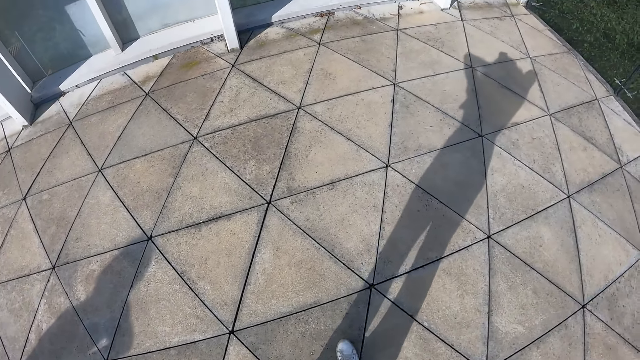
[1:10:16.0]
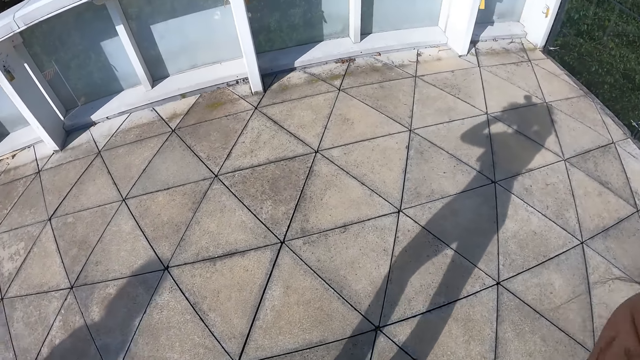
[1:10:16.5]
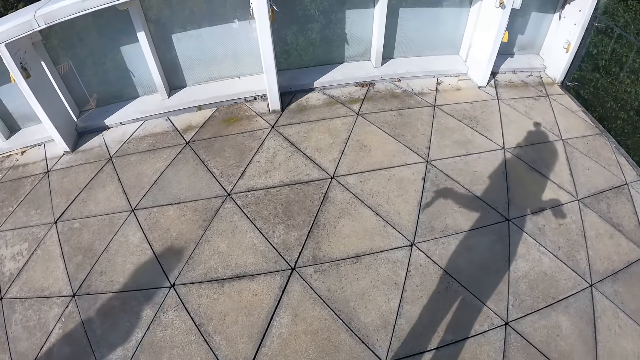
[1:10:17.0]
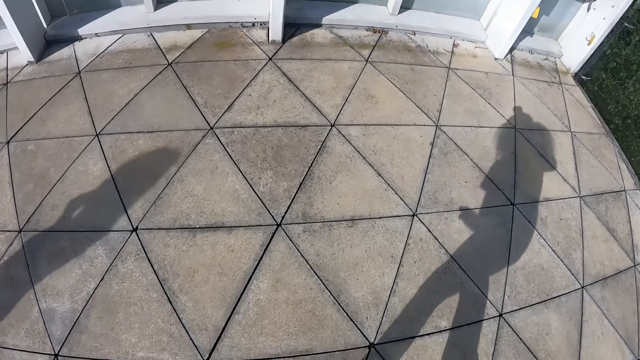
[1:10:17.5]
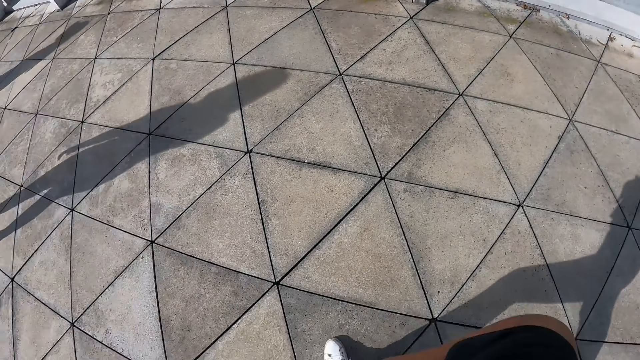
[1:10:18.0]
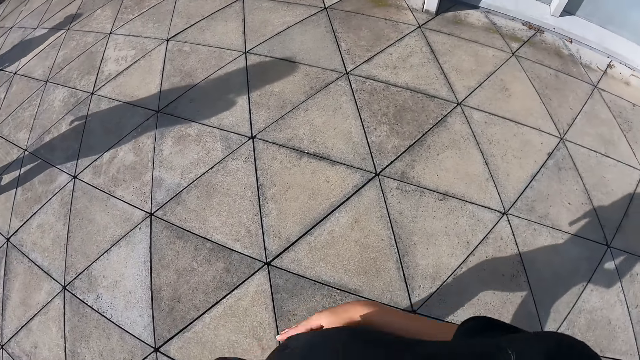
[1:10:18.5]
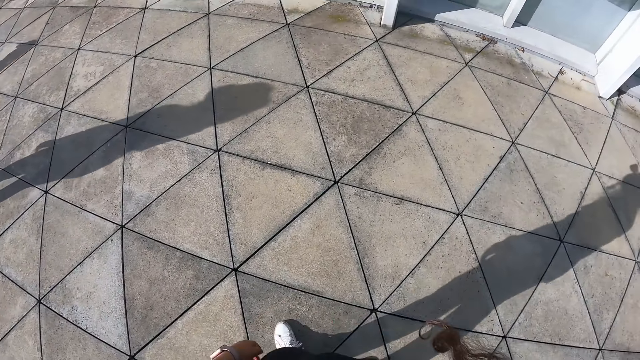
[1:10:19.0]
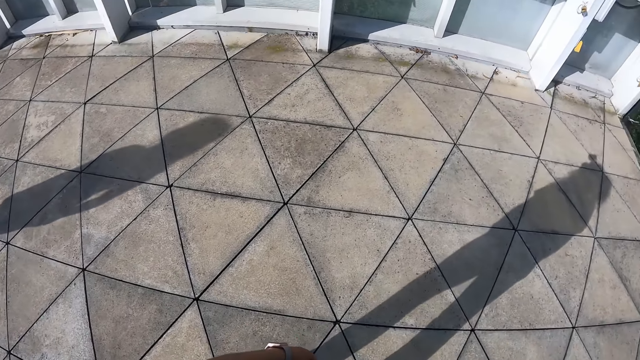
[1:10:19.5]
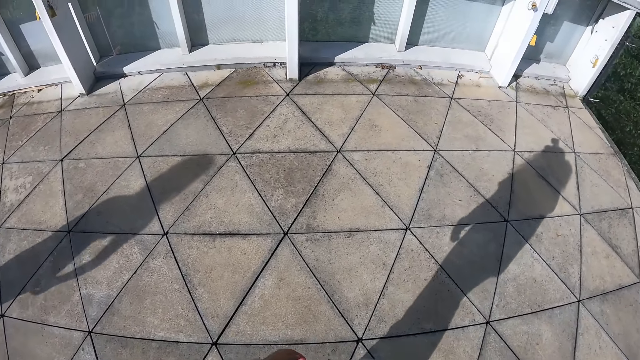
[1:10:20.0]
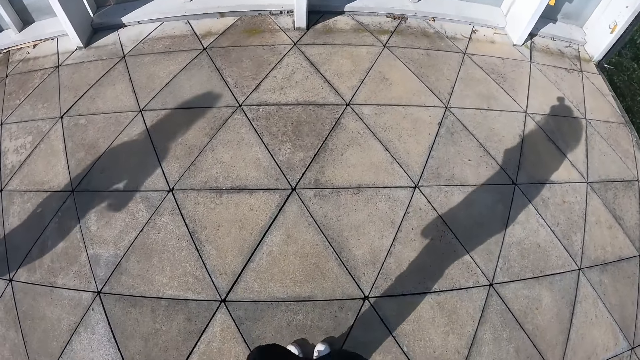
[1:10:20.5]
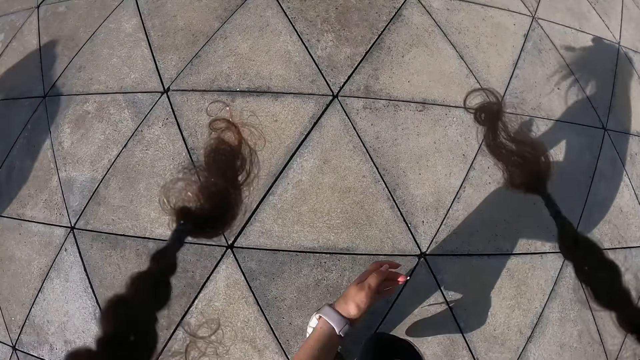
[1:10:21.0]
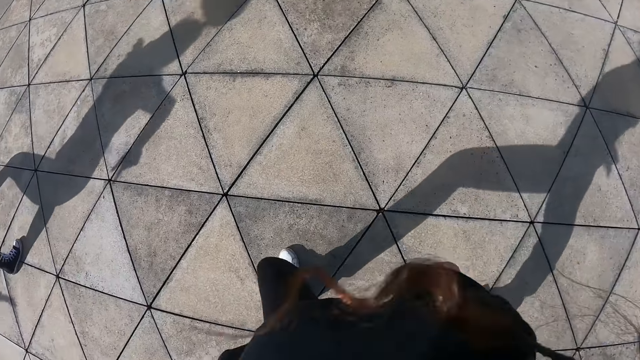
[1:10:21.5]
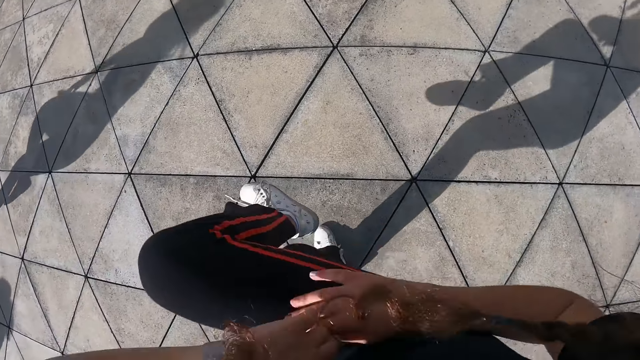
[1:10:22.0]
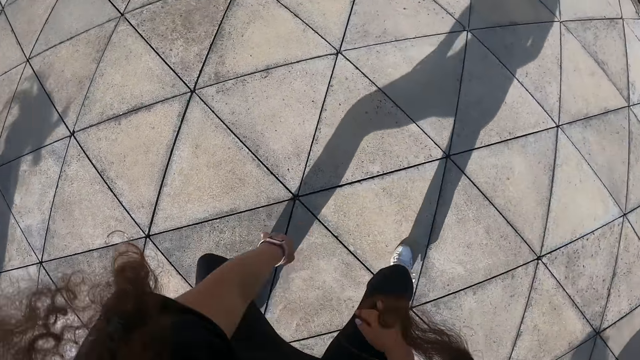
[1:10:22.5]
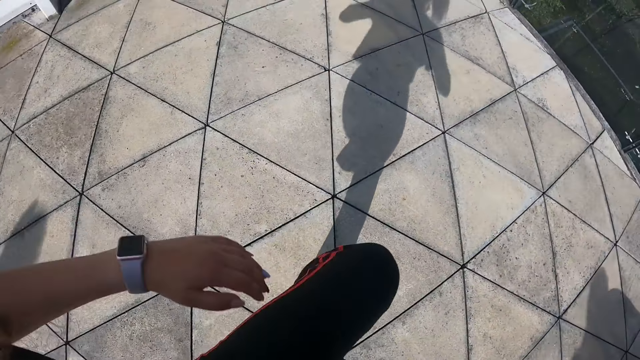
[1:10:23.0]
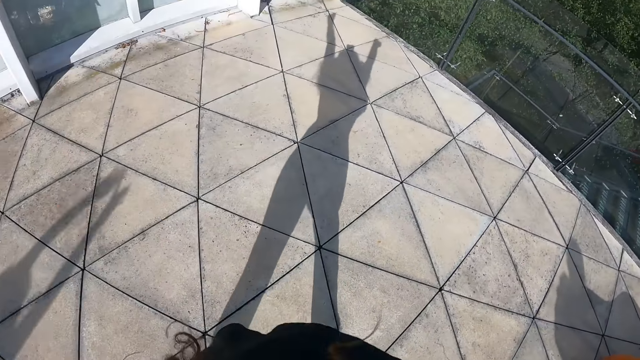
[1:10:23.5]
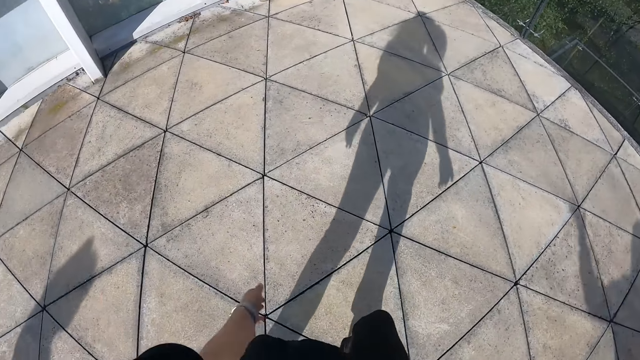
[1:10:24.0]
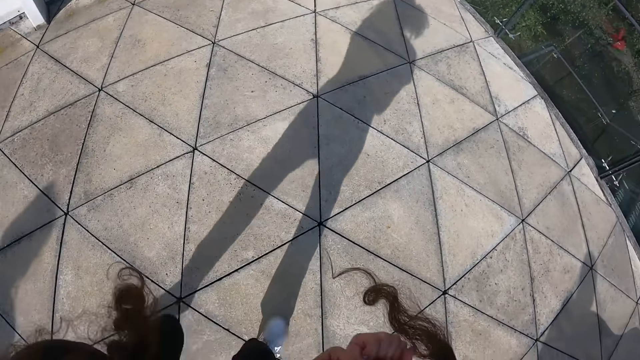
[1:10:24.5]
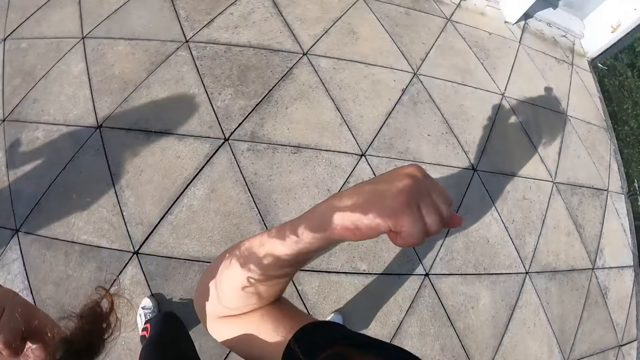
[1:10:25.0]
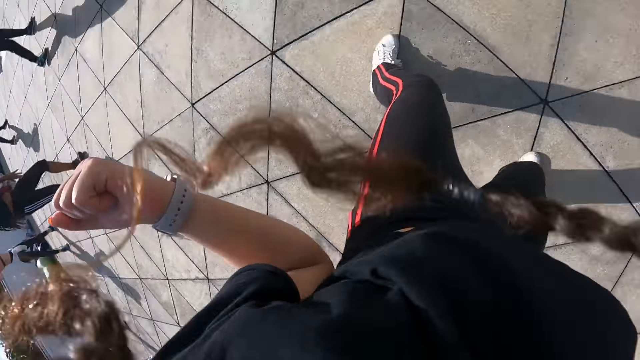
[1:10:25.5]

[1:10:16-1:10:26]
The camera wearer dances.

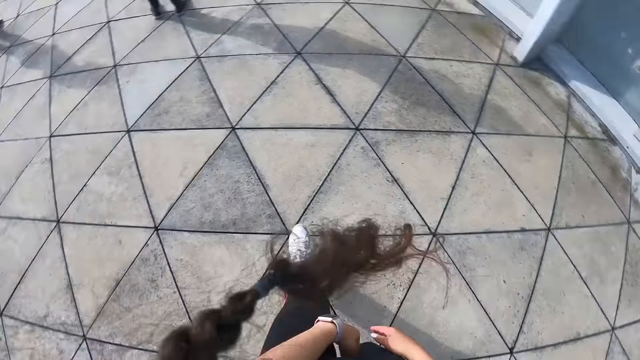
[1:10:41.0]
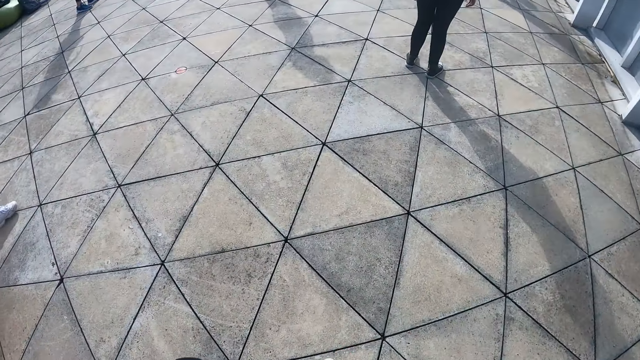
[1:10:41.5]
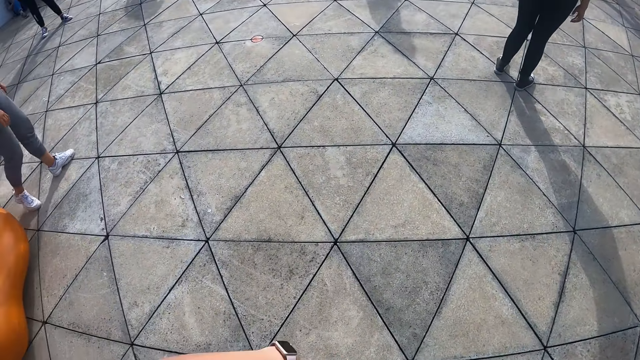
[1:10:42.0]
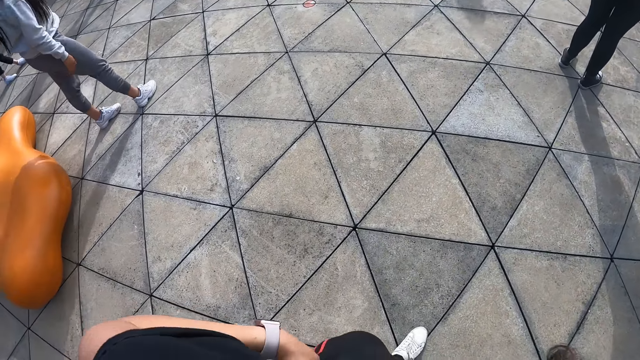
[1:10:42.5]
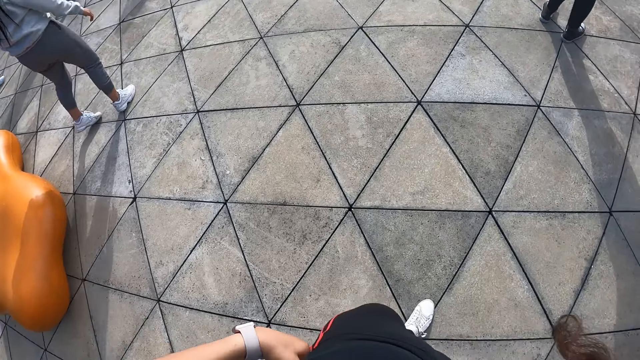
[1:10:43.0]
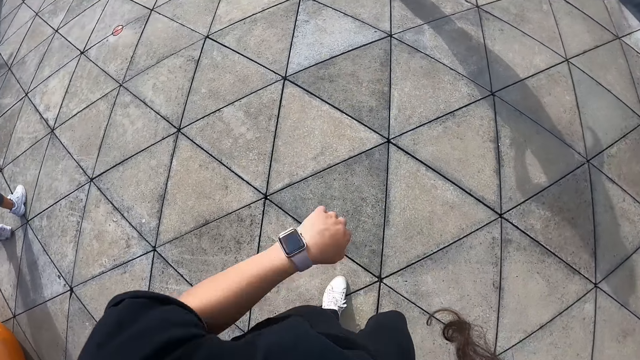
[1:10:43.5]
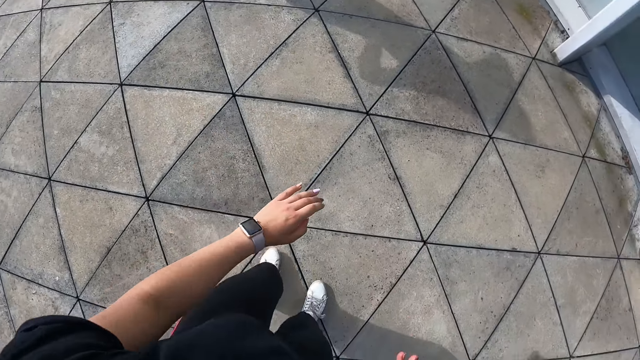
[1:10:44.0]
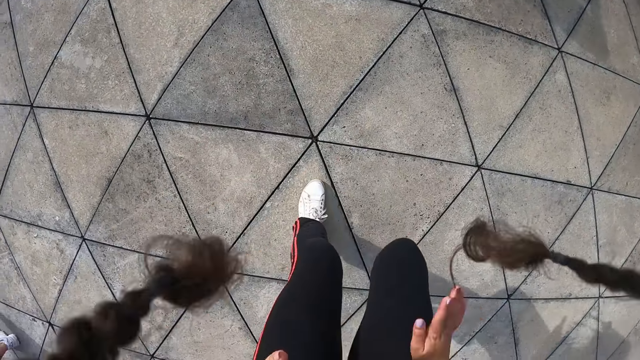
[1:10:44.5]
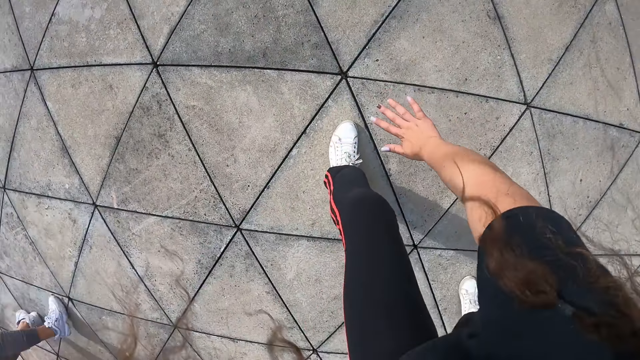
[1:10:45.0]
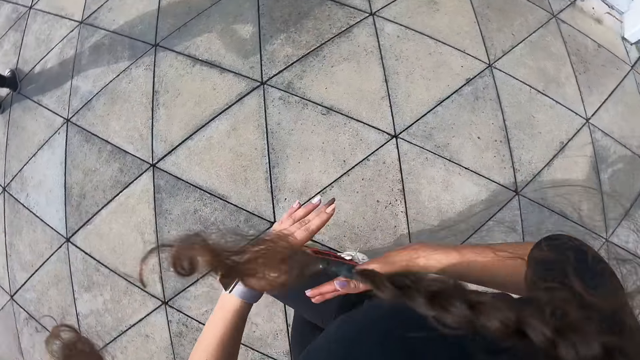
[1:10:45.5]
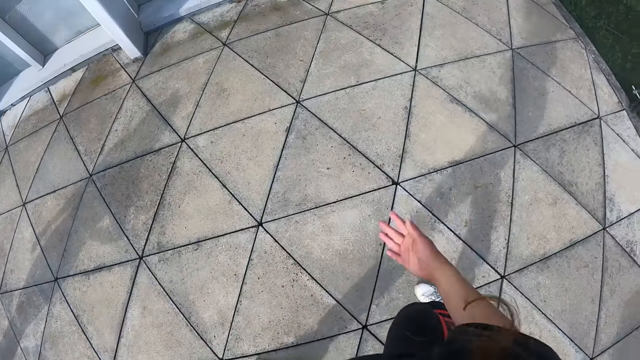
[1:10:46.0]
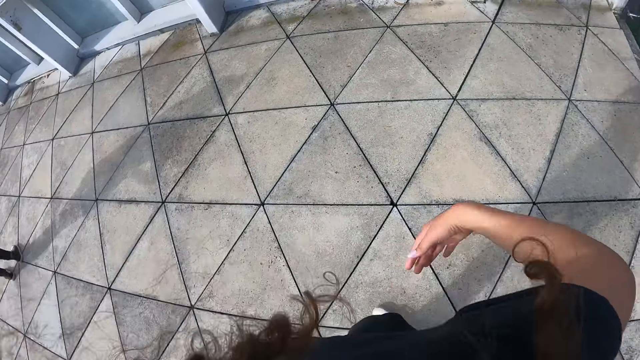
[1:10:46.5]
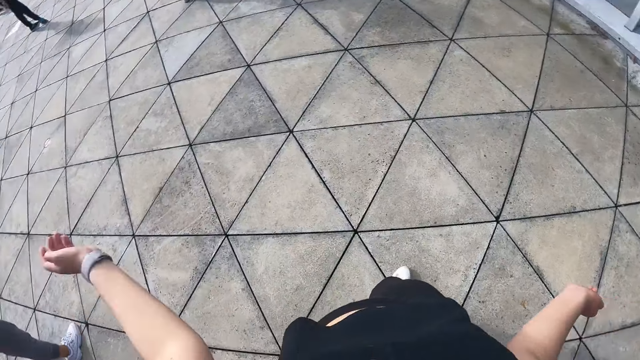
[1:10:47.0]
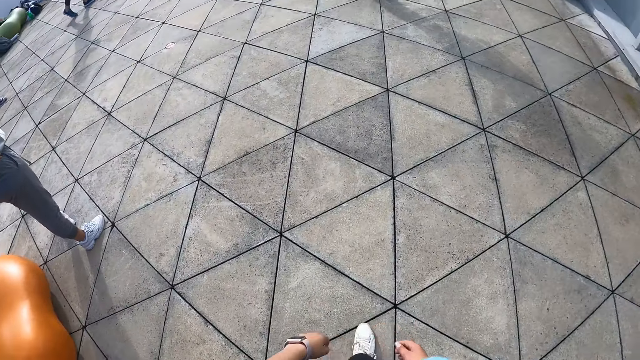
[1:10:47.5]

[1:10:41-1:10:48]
The camera wearer walks around.

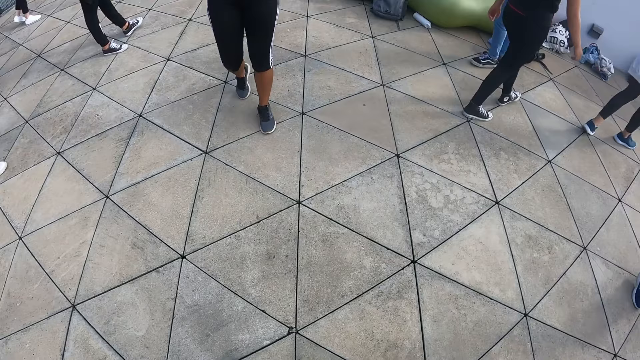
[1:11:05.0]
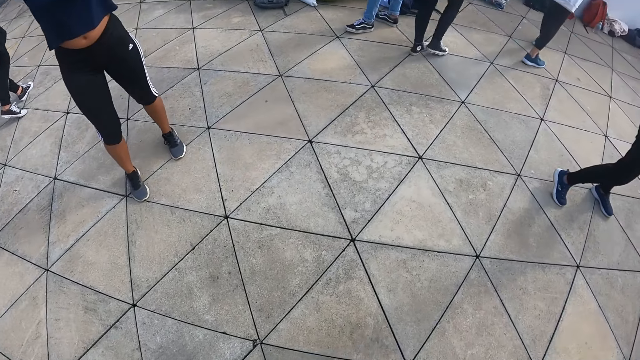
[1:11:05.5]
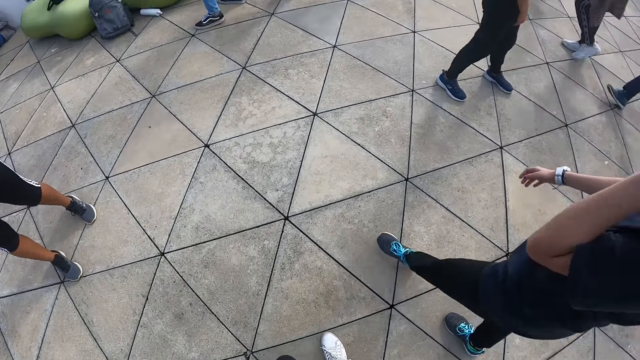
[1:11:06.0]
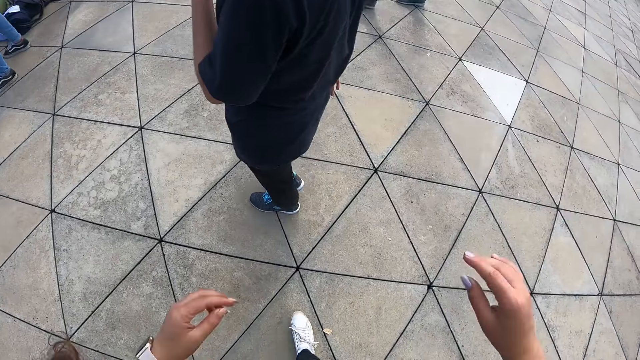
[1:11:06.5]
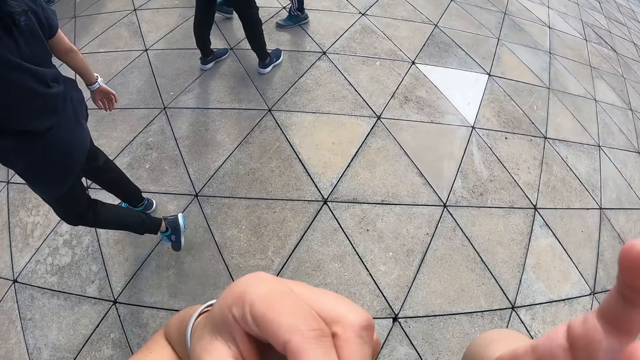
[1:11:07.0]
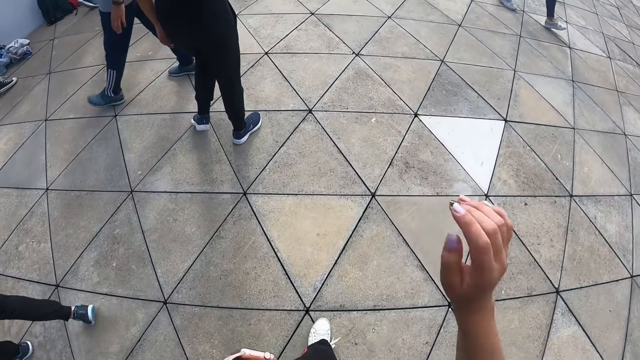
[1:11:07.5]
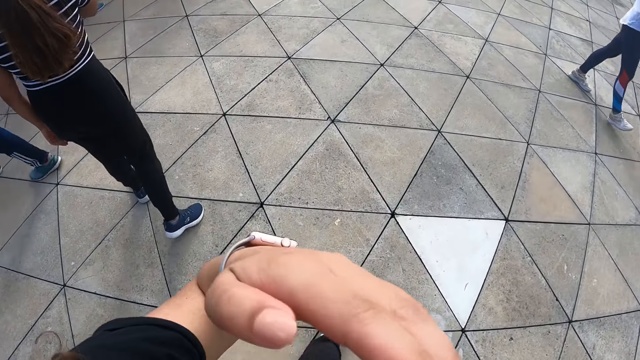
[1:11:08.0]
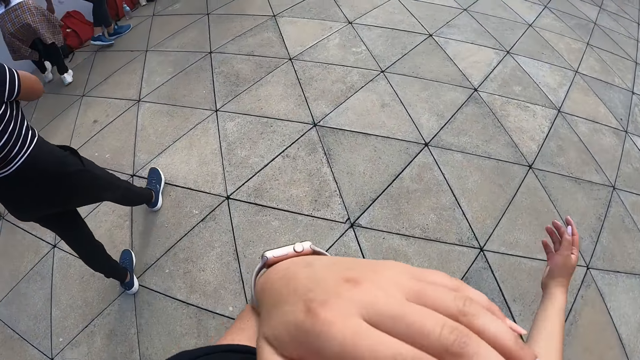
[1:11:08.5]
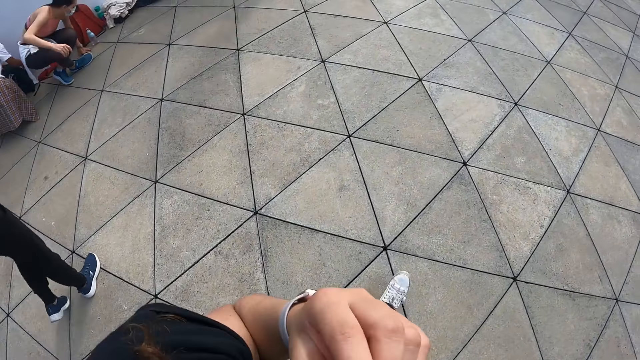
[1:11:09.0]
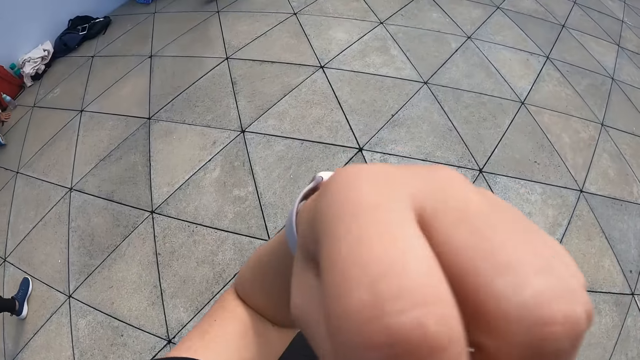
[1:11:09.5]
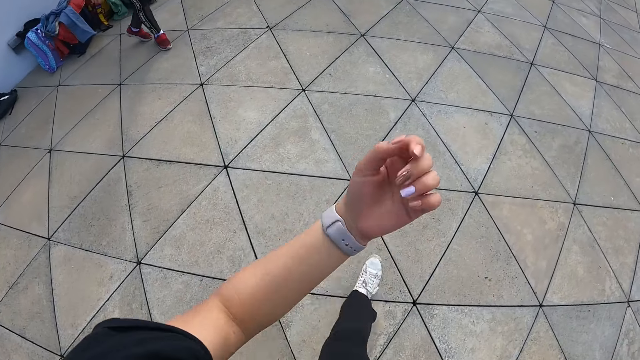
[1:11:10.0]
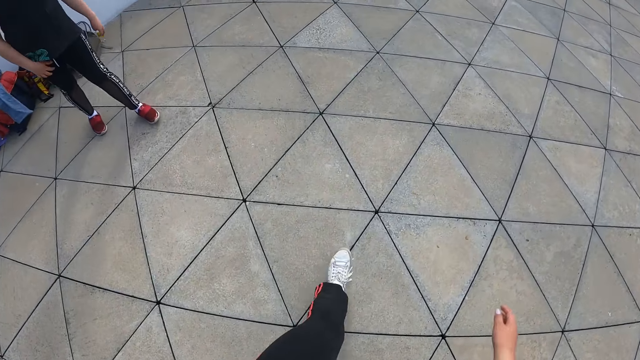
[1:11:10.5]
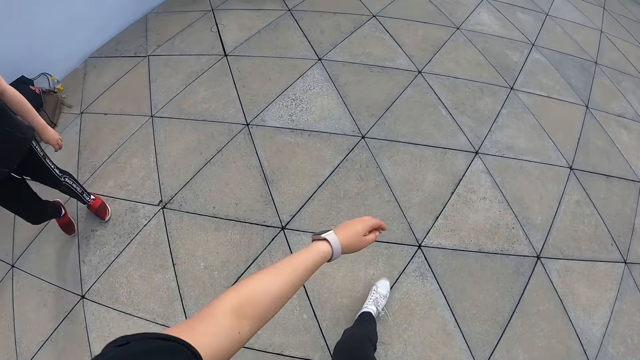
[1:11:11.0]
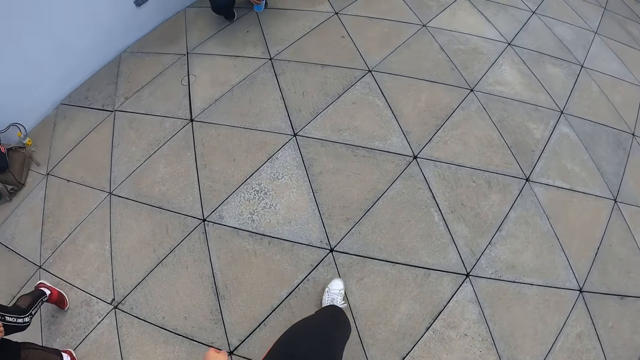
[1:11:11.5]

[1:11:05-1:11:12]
The camera wearer touches her face with both hands. She touches her face with her left hand.
